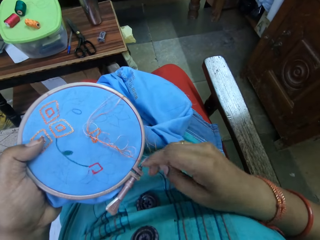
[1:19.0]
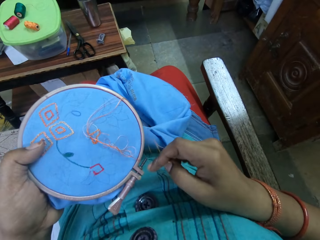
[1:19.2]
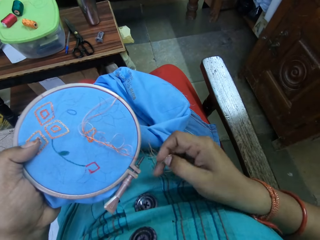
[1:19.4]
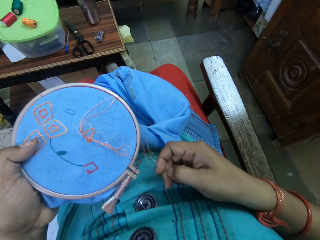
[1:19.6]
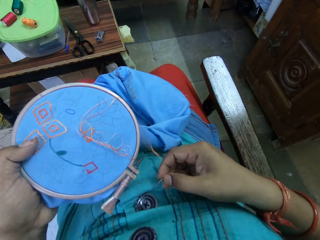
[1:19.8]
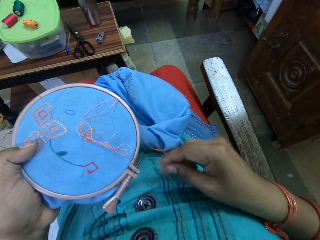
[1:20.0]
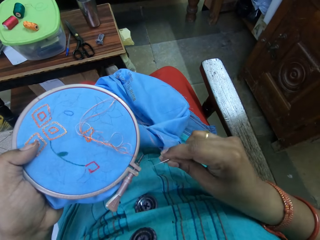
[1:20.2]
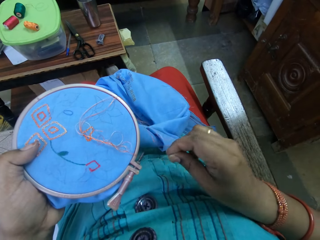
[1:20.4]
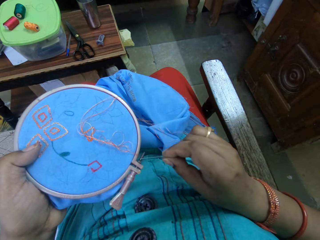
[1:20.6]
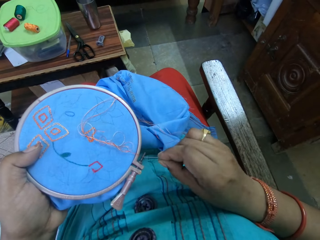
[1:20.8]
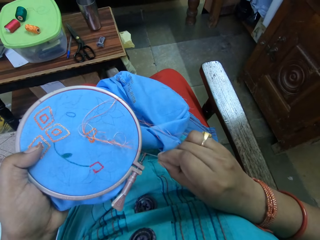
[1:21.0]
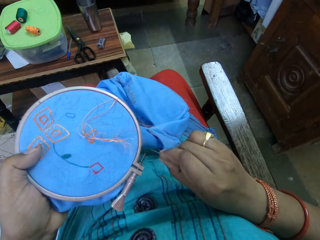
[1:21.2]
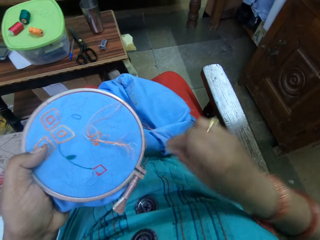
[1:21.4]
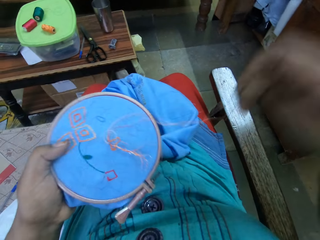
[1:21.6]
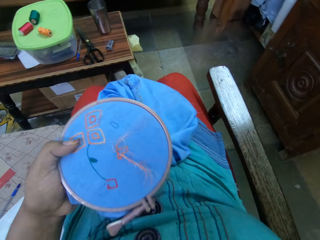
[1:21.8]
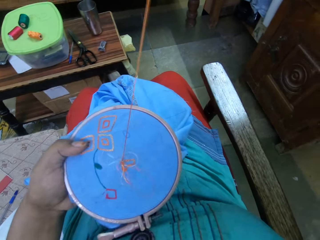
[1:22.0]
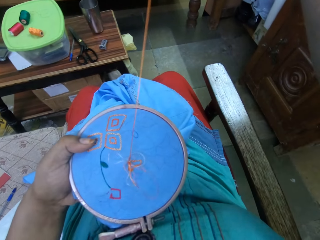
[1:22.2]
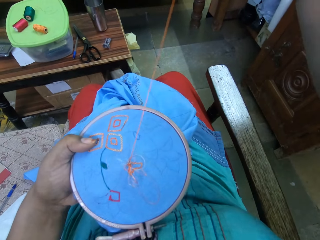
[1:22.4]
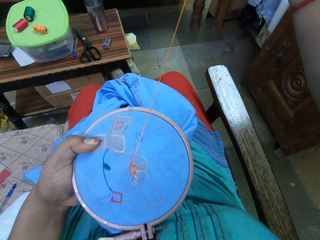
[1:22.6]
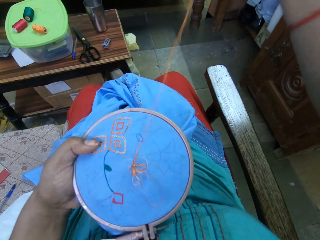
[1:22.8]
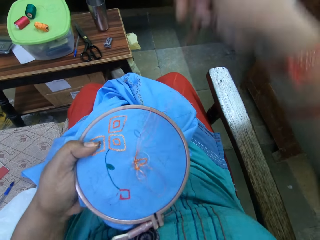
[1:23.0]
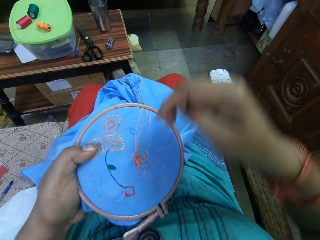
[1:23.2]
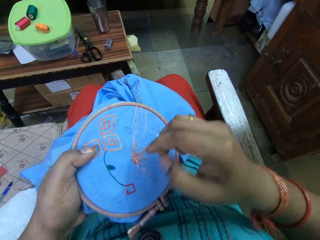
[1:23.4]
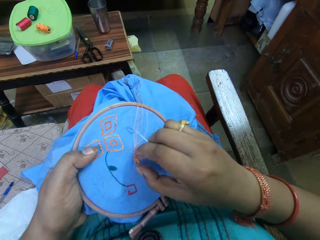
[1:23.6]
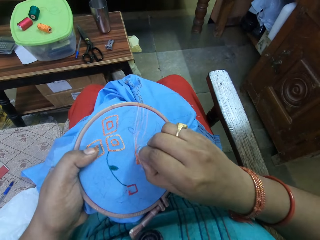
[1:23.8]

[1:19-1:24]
The camera wearer adjusts the thread with the needle in her right hand.

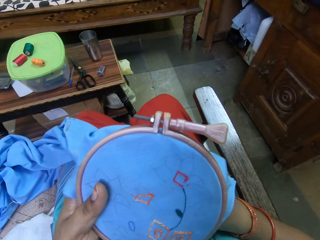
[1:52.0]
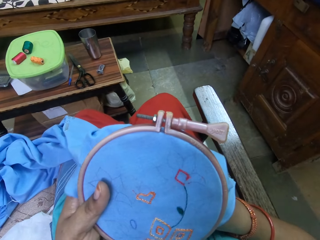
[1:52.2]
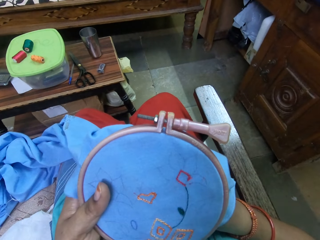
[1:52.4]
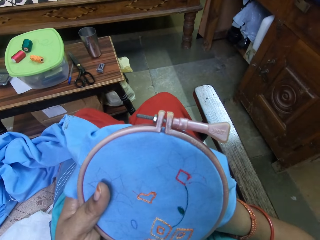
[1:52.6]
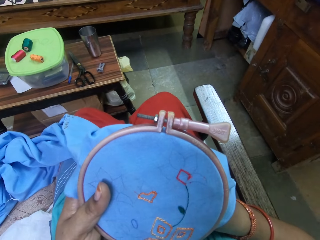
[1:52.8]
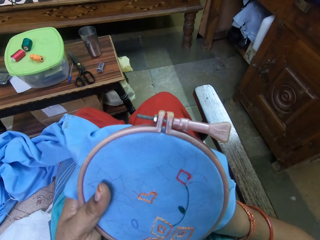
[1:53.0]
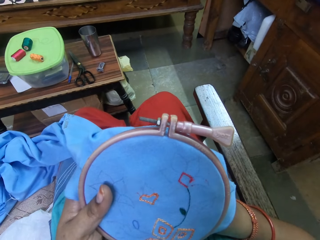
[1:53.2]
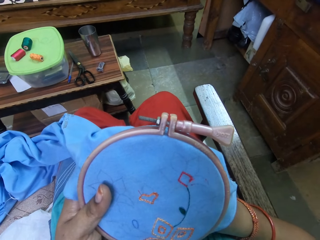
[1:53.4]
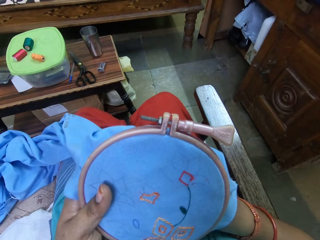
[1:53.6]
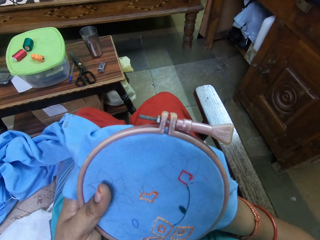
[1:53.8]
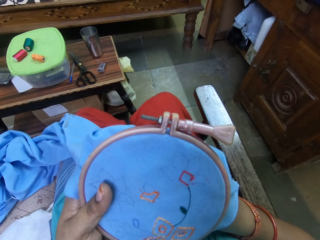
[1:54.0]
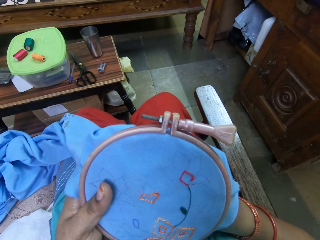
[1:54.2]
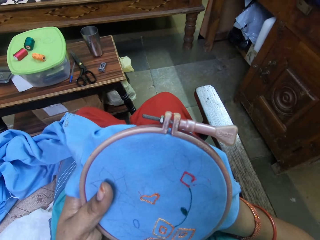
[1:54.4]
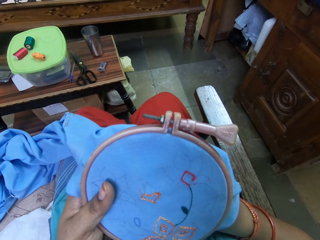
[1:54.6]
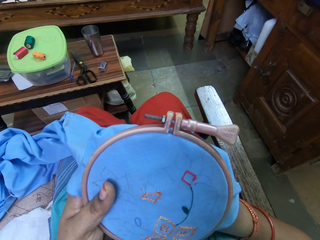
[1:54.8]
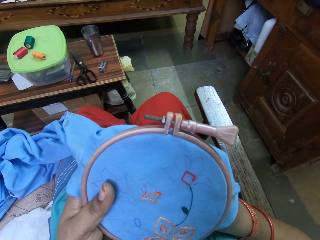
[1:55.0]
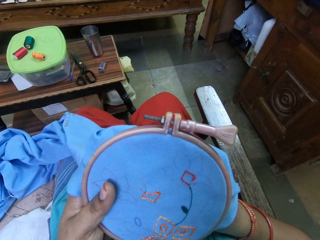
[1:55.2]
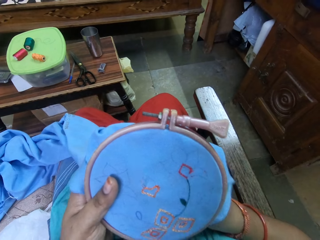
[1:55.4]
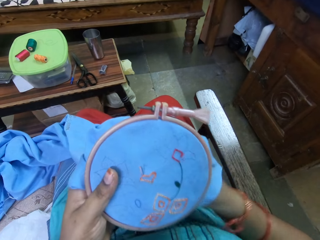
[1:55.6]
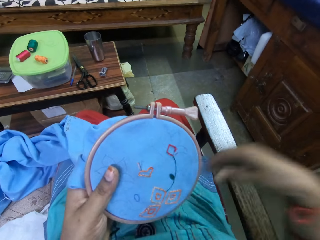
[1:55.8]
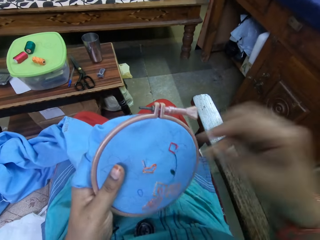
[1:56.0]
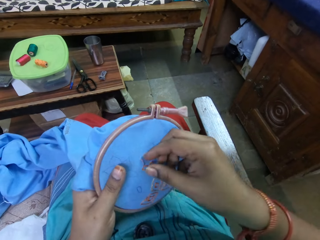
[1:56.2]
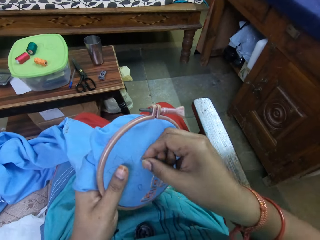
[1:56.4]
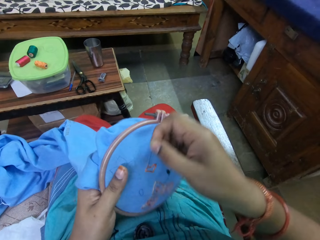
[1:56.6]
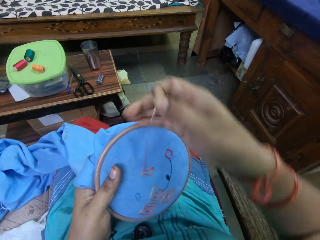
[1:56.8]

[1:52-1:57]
The camera wearer knits the fabric with the needle.

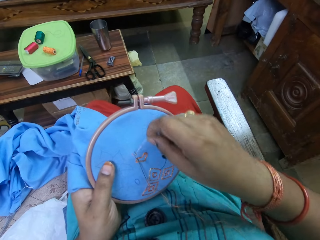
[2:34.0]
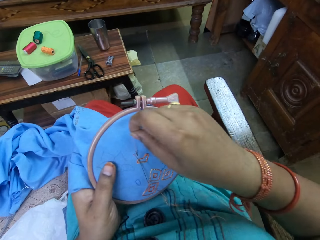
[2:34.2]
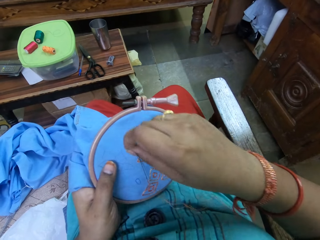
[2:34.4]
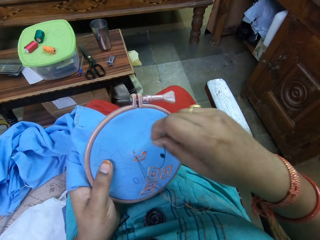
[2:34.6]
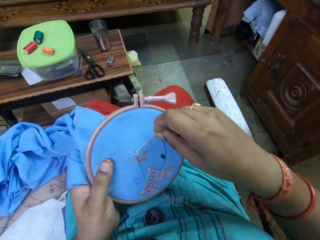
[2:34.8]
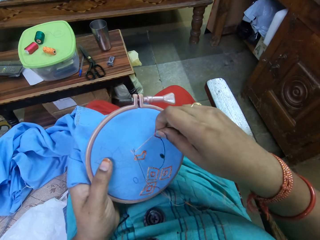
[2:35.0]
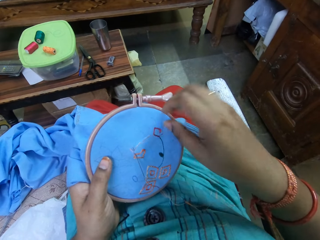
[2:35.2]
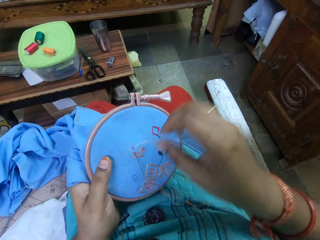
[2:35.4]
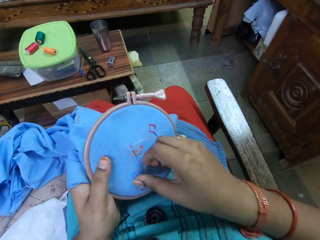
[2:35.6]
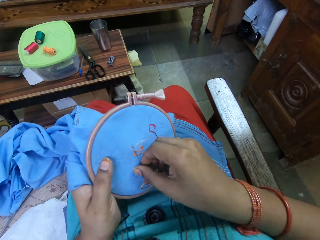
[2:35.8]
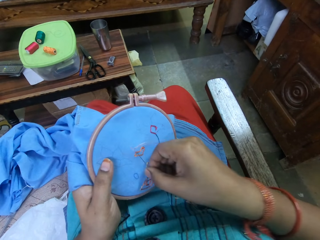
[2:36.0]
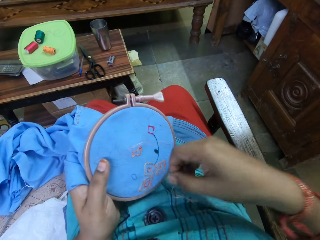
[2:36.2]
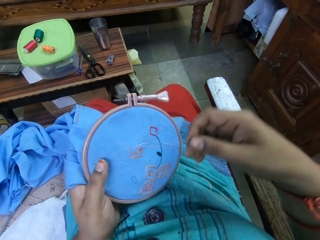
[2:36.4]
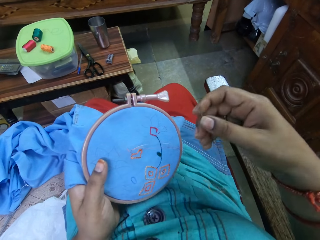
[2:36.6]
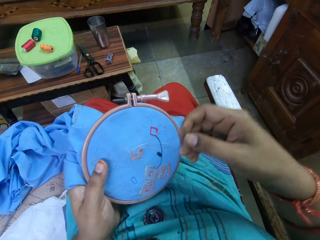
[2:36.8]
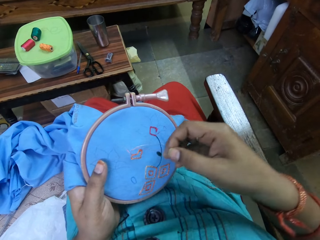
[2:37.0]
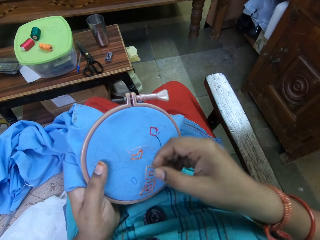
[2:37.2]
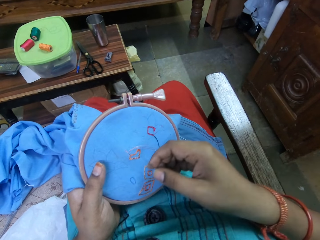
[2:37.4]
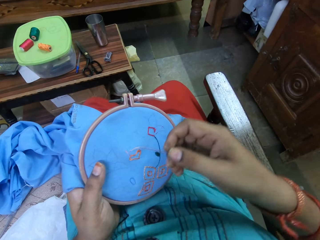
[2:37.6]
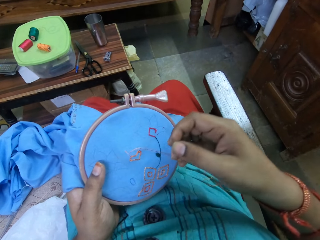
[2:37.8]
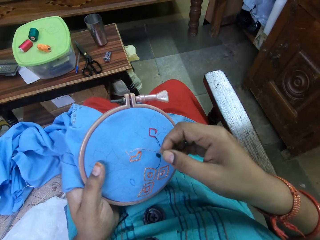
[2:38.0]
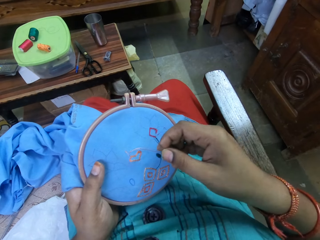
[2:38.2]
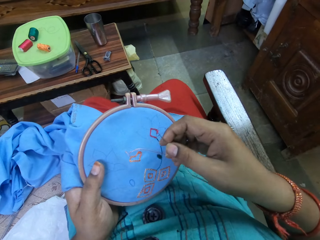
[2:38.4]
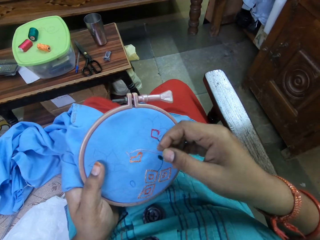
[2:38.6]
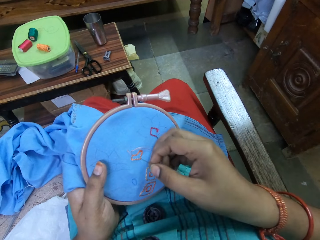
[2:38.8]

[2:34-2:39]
The camera wearer removes the needle from the fabric. They inspect the fabric.

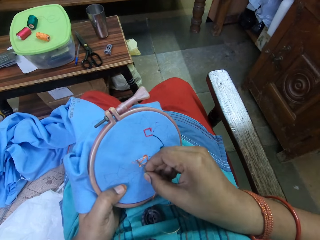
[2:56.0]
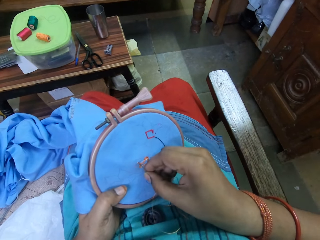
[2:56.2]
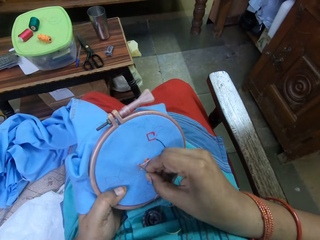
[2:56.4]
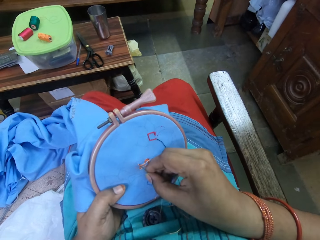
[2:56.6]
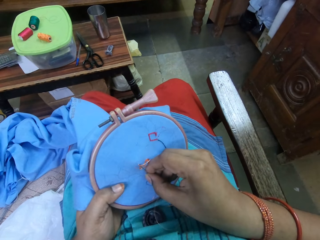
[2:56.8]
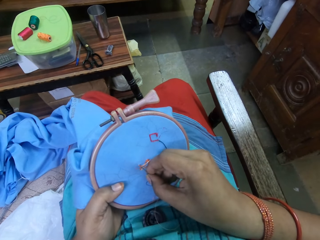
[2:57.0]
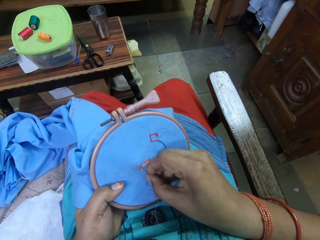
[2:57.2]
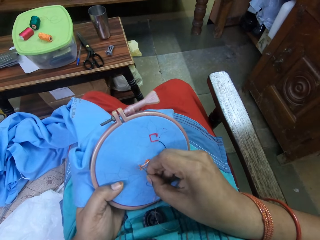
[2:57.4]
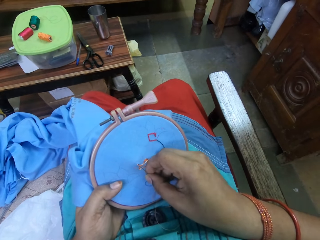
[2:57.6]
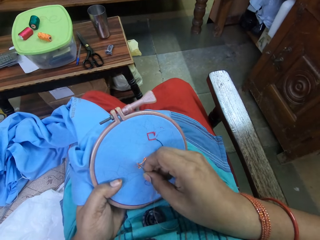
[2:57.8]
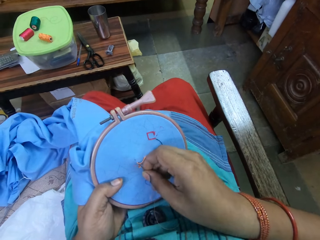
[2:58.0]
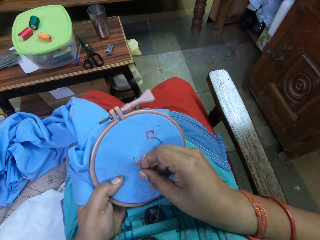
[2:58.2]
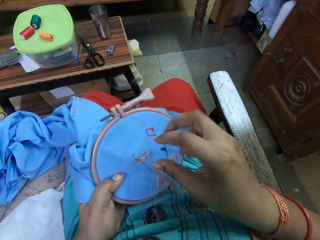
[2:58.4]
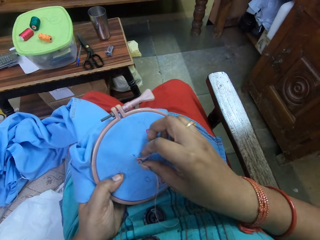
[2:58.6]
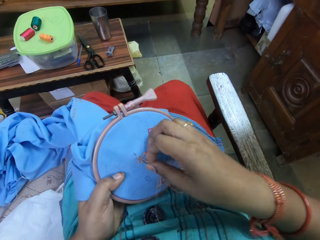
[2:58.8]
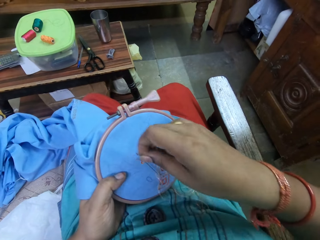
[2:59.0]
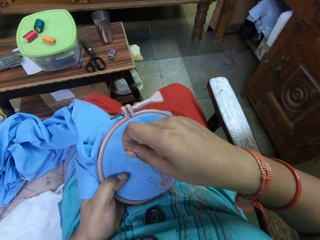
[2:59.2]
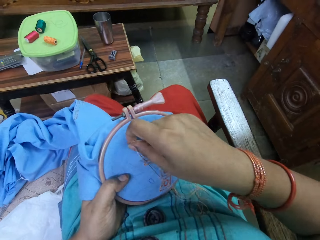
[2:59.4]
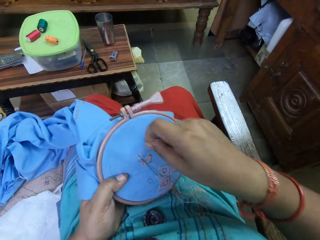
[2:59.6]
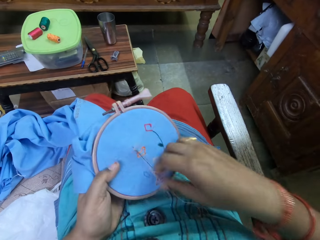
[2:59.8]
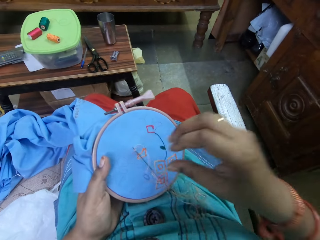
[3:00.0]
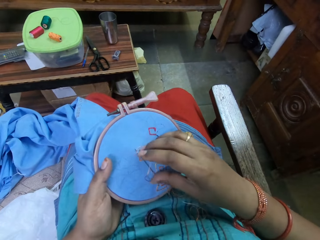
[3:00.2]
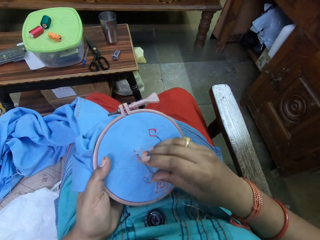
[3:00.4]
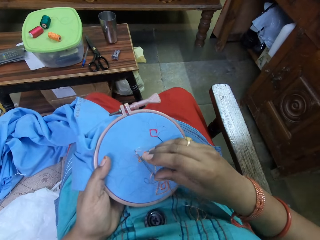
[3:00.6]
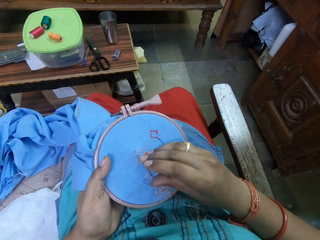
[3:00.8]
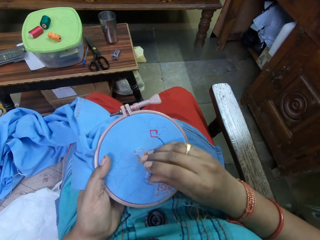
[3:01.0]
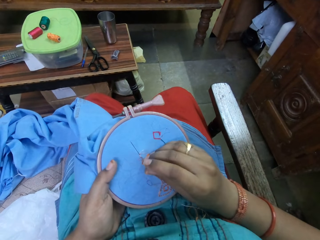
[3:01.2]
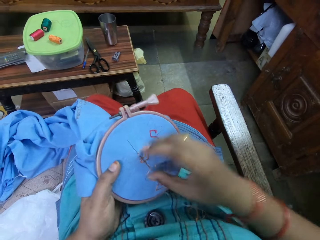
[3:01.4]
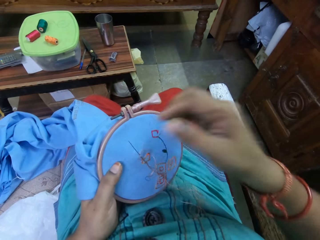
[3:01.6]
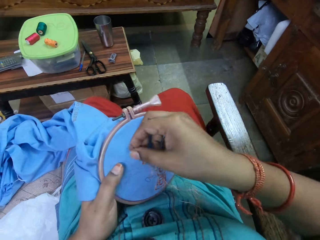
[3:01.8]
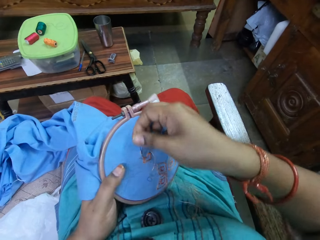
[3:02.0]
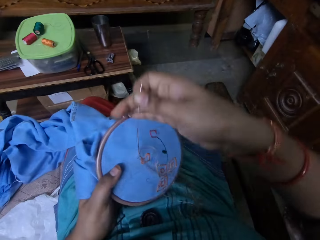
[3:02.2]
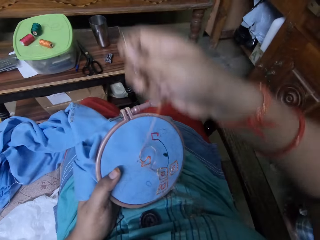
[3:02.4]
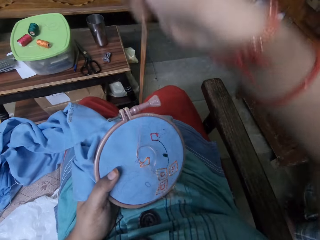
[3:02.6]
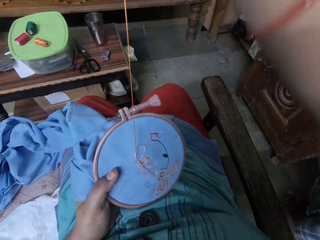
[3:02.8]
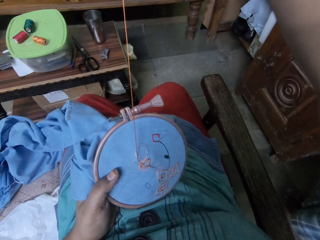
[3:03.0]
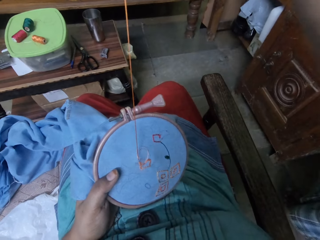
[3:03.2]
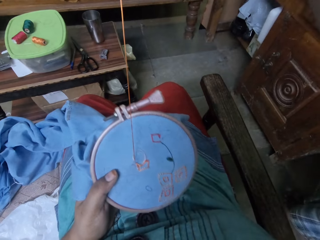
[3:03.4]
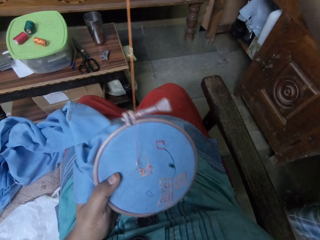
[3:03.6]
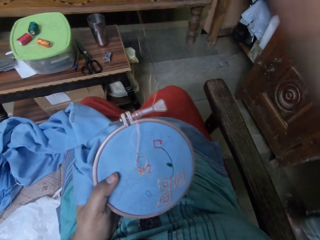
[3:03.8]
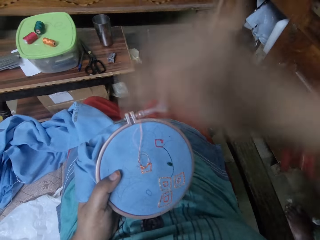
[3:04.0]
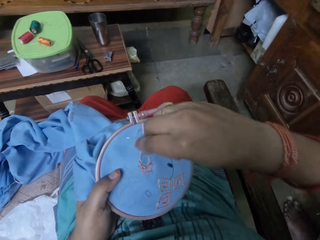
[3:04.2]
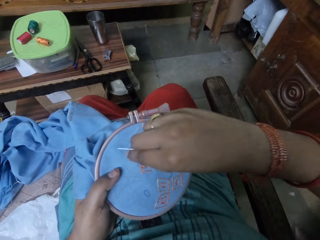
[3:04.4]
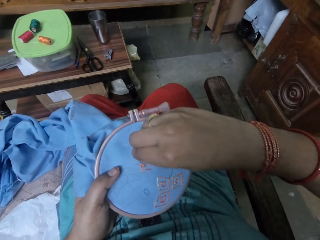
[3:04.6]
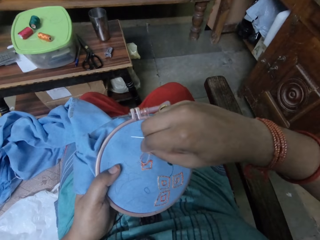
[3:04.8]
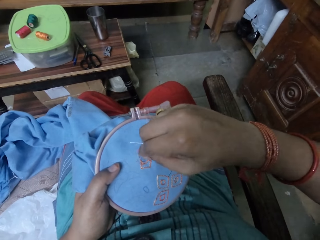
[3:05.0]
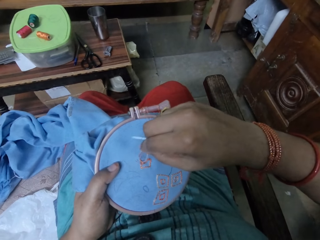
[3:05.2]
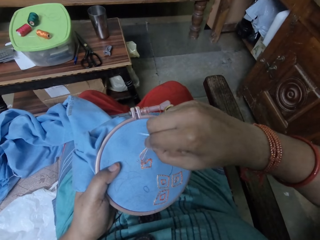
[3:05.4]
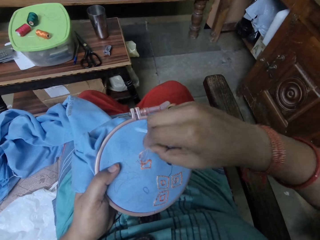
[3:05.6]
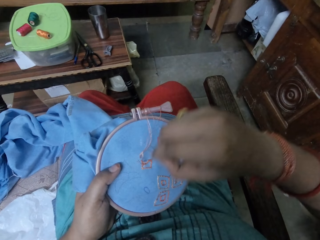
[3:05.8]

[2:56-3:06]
The camera wearer knits the fabric with the needle. She talks to a man. She knits the fabric with the needle. She talks to the man. She adjusts the thread on the fabric with her right hand.
